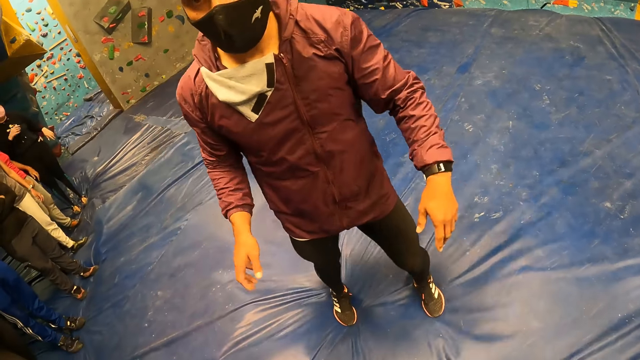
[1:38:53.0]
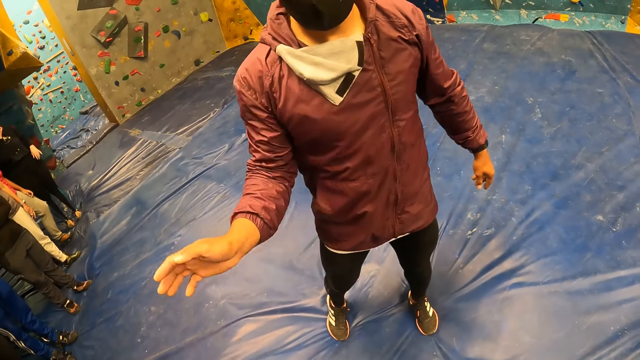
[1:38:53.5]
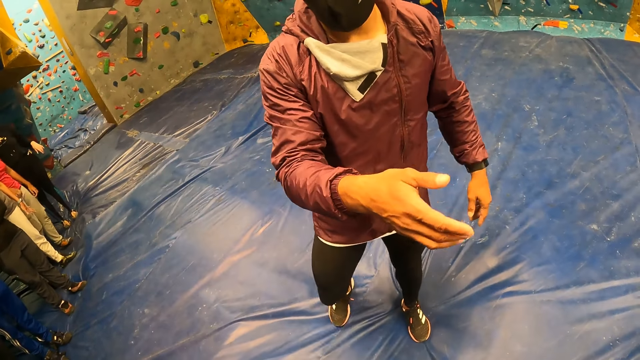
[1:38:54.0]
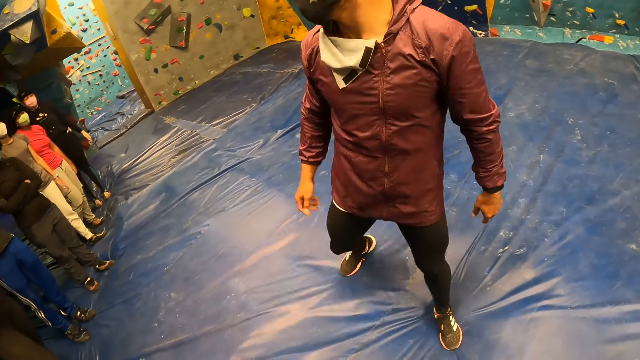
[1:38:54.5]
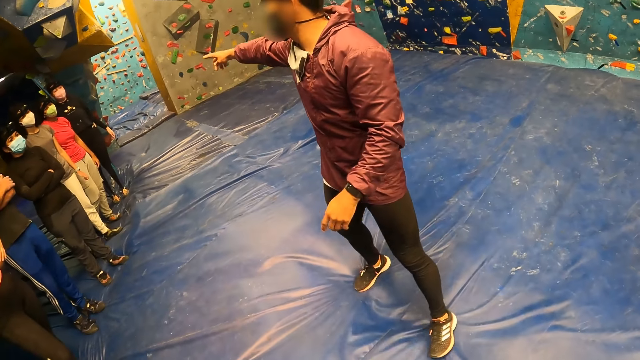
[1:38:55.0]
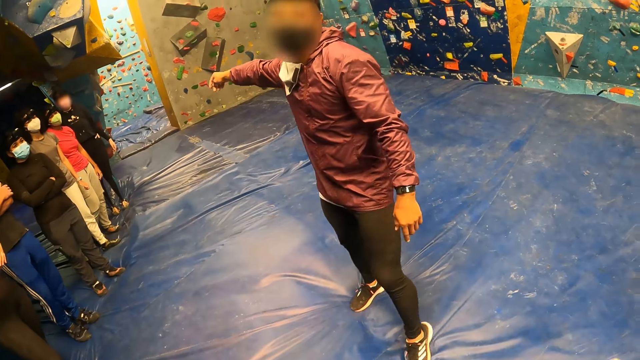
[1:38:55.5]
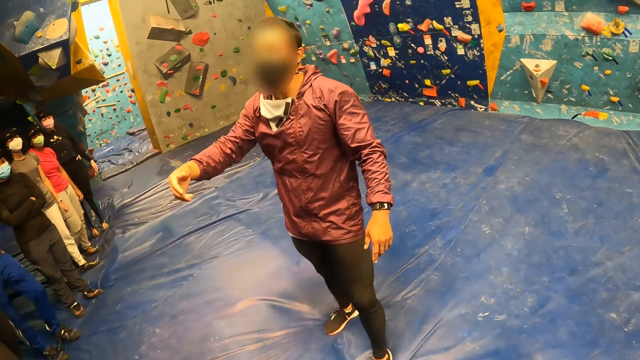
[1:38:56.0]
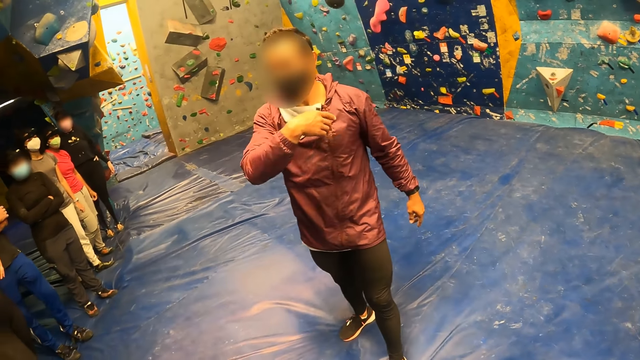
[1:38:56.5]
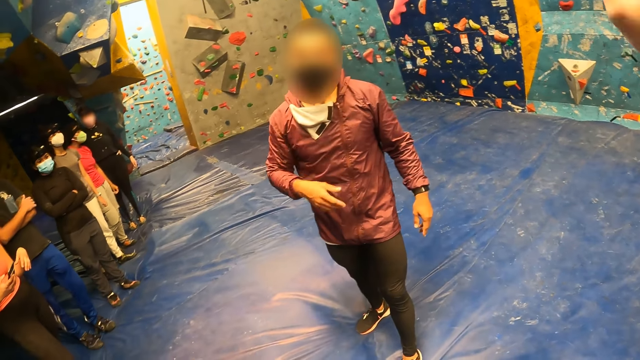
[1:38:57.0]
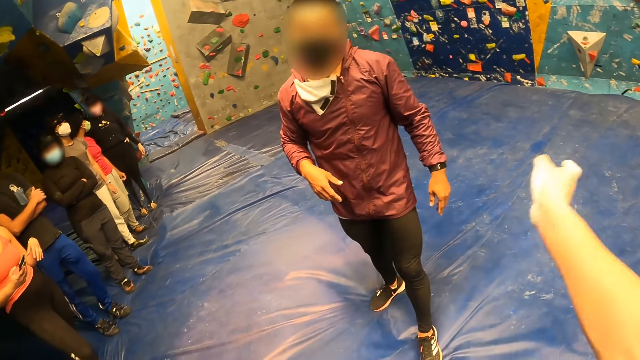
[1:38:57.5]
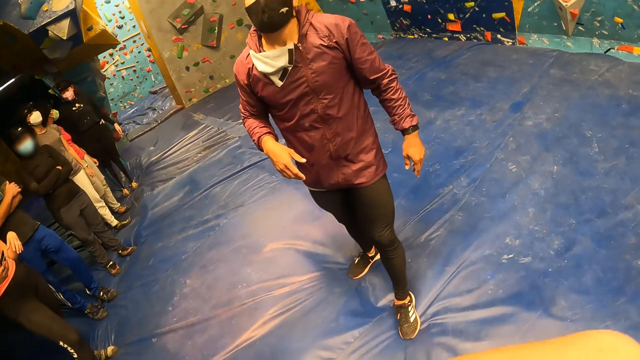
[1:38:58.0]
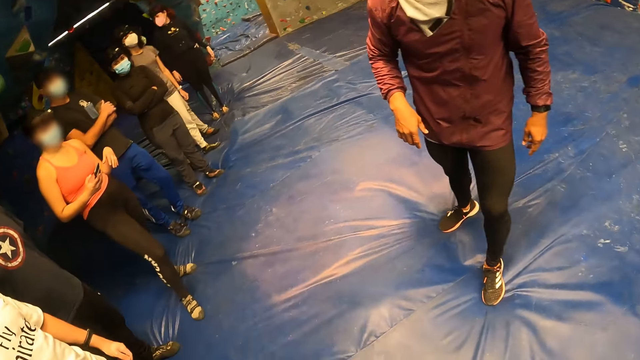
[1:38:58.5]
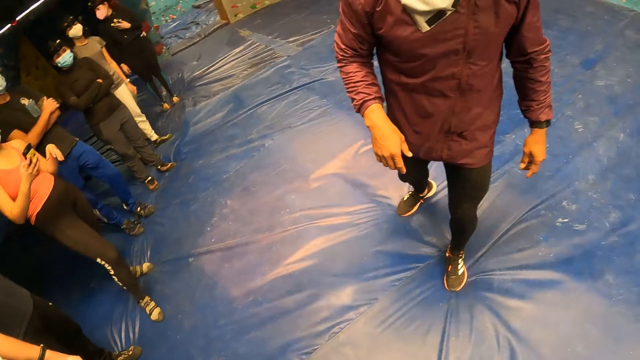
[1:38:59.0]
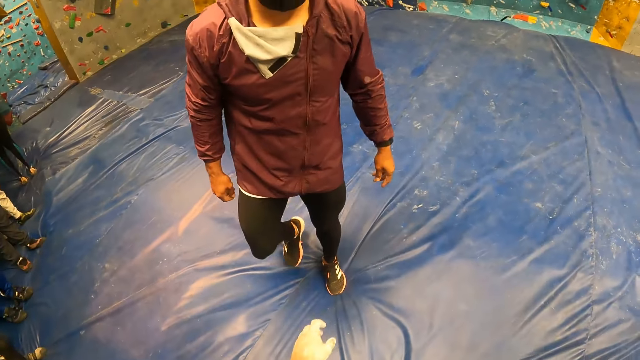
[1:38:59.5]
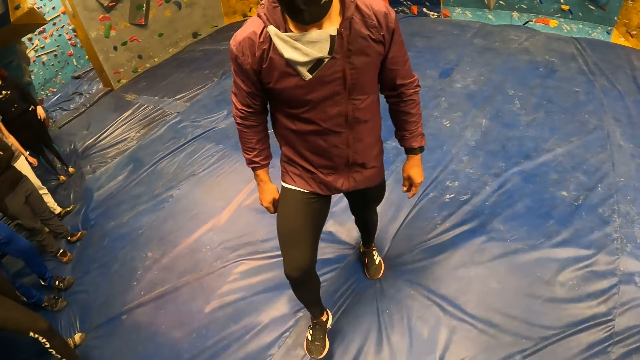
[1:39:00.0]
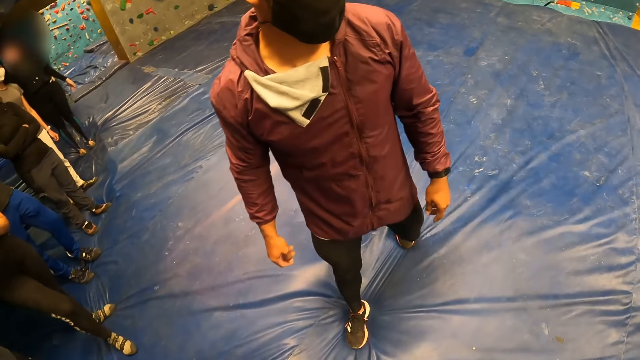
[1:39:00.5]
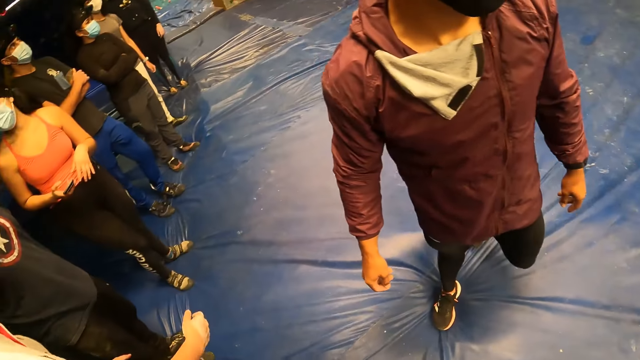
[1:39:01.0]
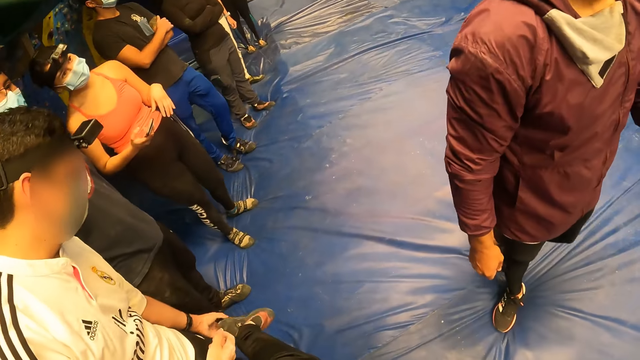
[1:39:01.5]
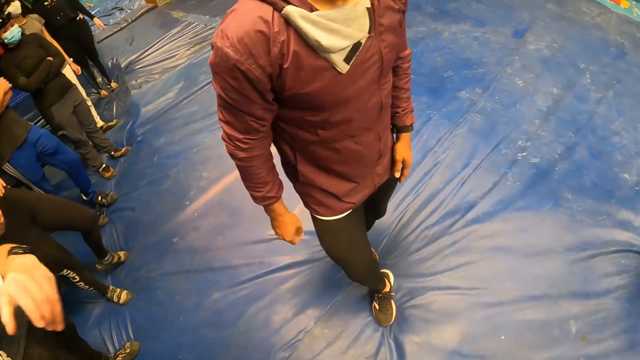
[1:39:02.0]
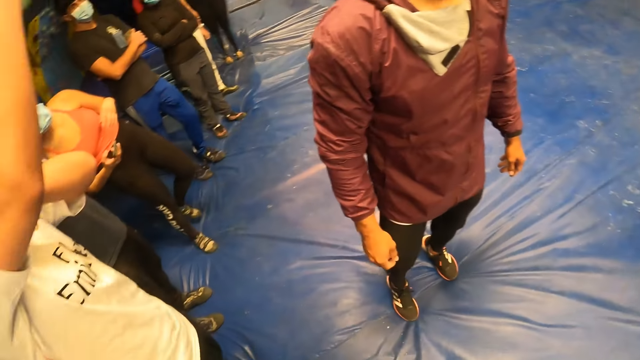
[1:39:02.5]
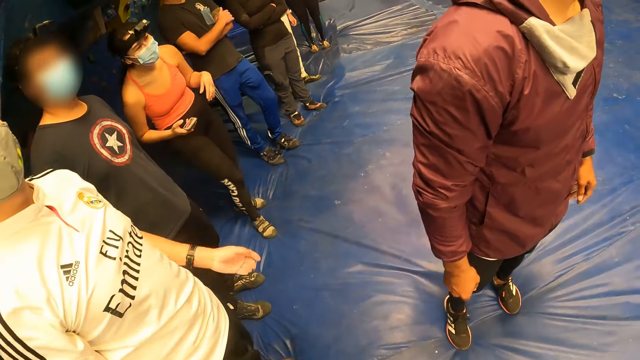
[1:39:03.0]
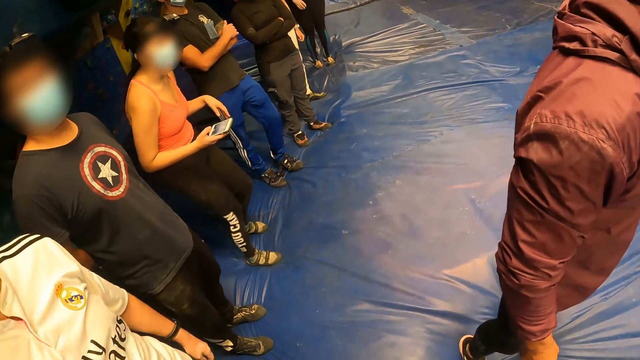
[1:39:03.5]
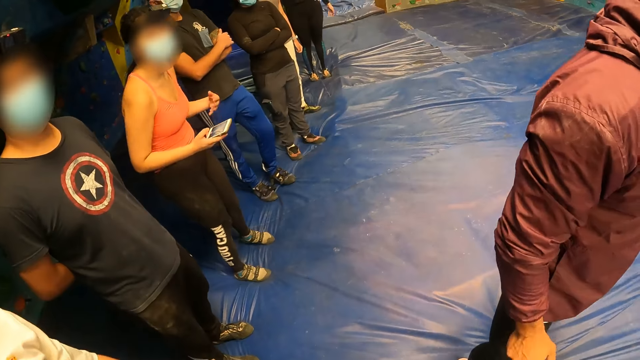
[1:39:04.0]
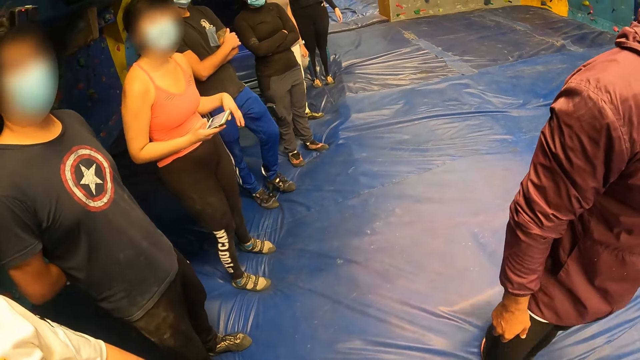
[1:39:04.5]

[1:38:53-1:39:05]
The camera wearer makes the hand gestures.

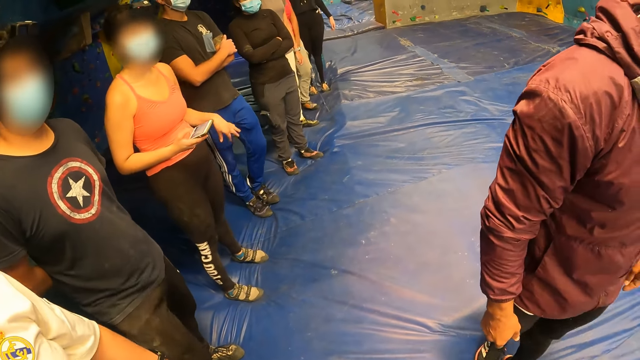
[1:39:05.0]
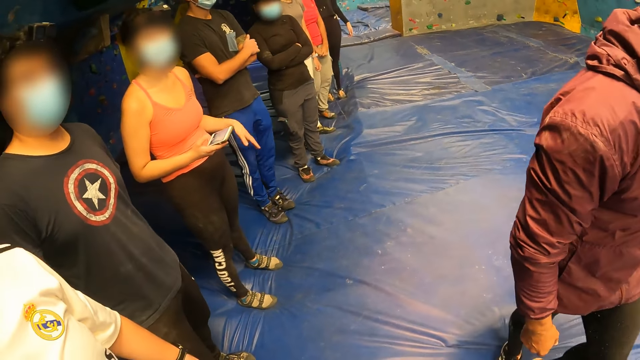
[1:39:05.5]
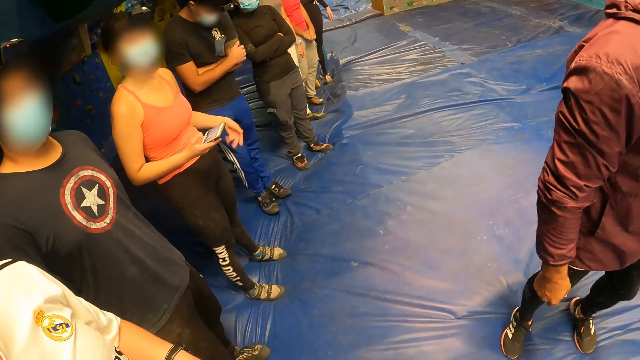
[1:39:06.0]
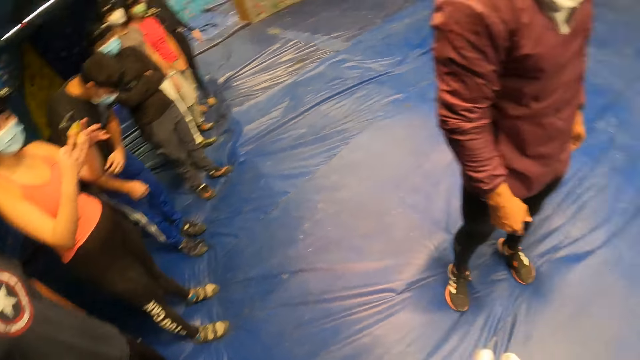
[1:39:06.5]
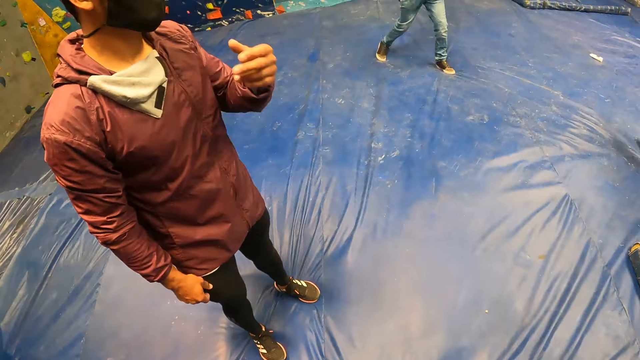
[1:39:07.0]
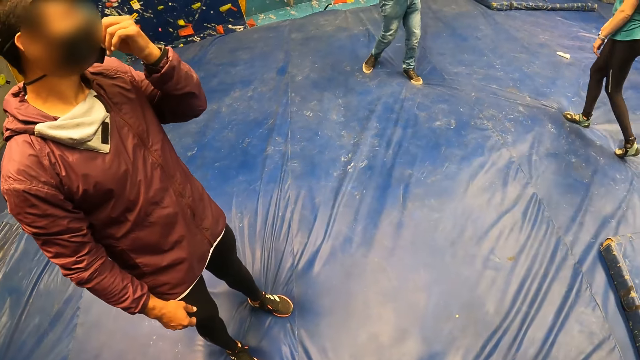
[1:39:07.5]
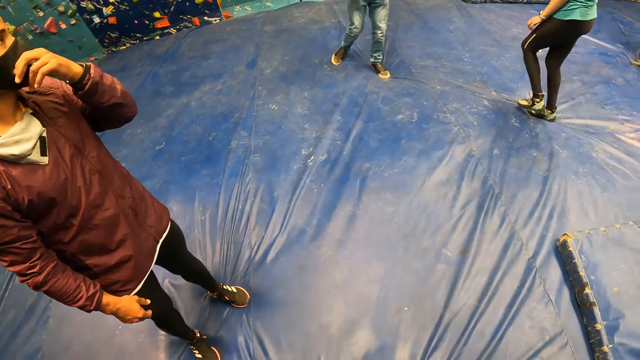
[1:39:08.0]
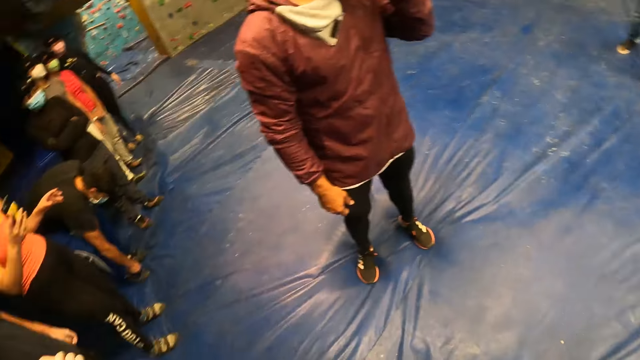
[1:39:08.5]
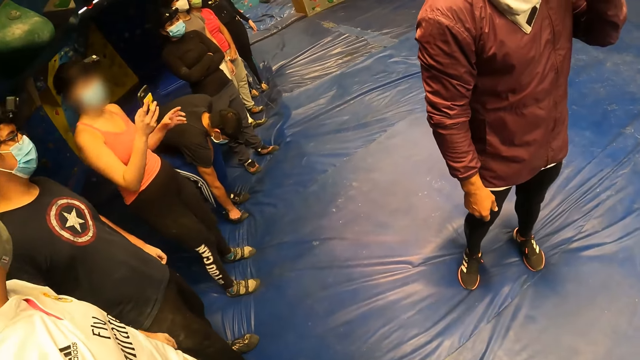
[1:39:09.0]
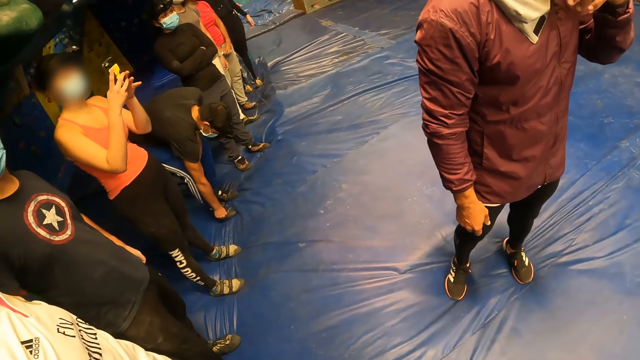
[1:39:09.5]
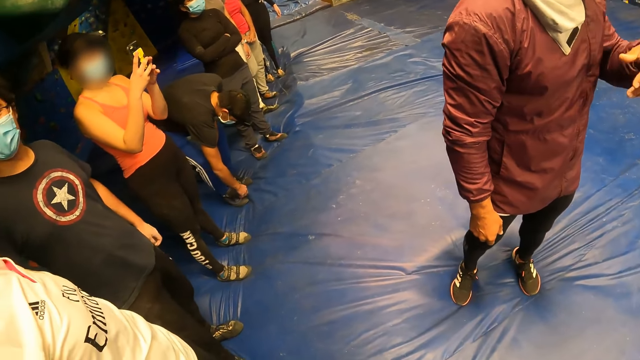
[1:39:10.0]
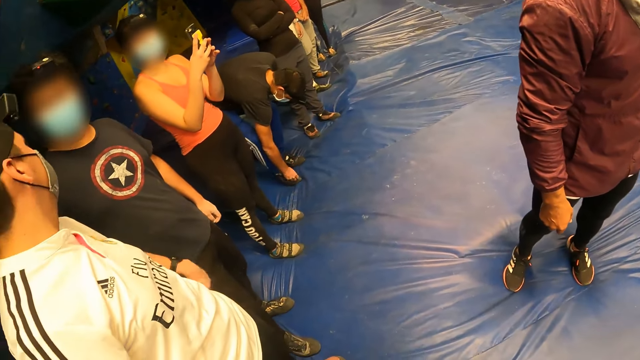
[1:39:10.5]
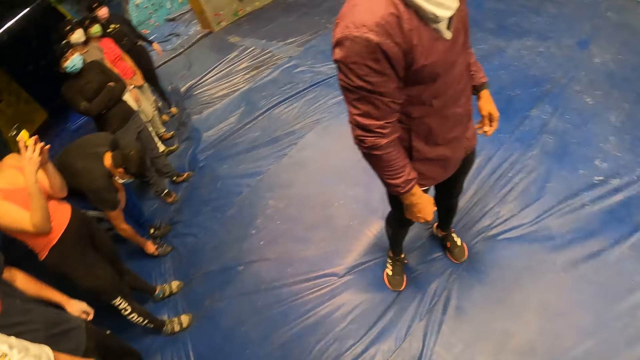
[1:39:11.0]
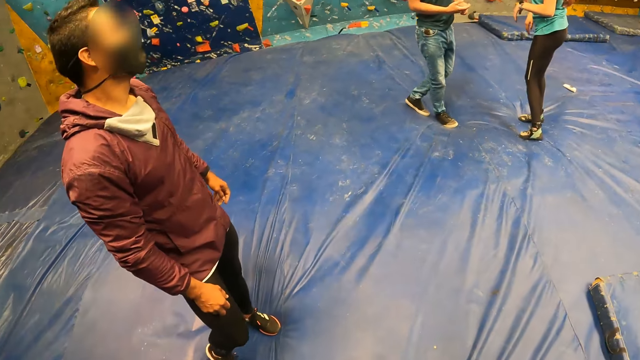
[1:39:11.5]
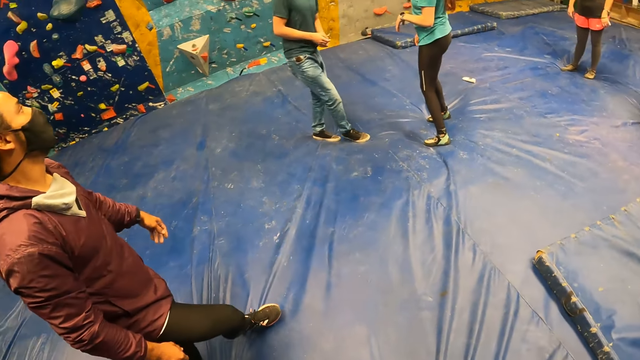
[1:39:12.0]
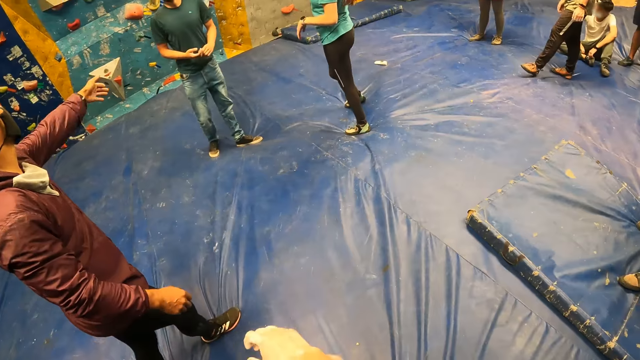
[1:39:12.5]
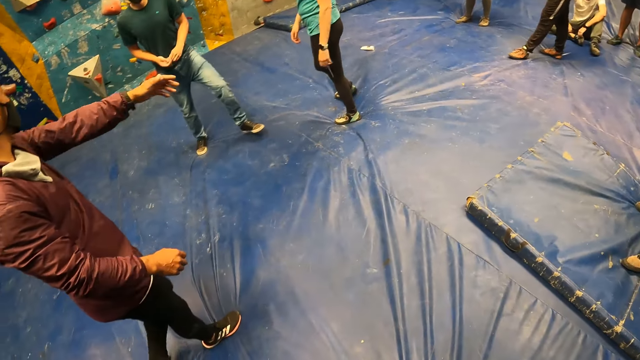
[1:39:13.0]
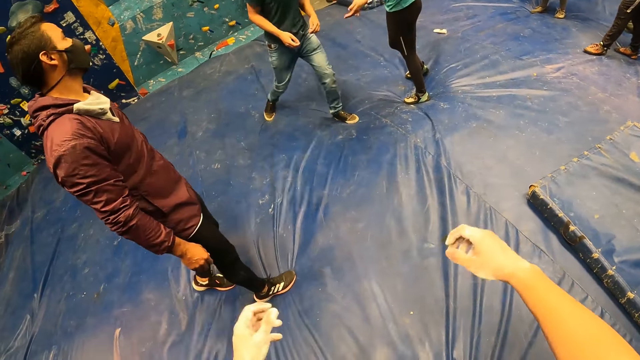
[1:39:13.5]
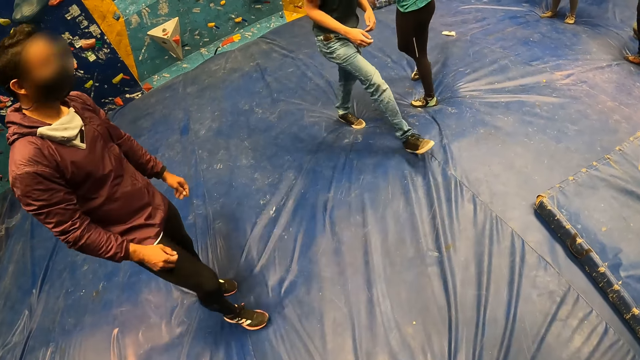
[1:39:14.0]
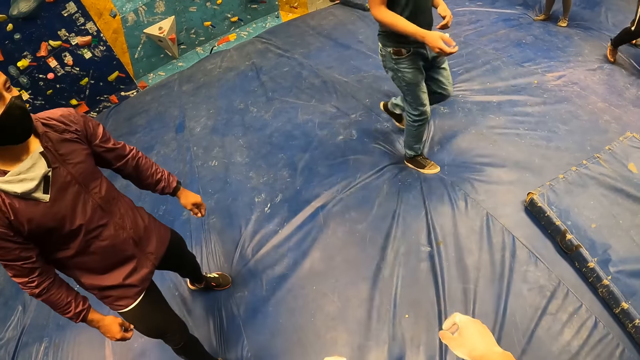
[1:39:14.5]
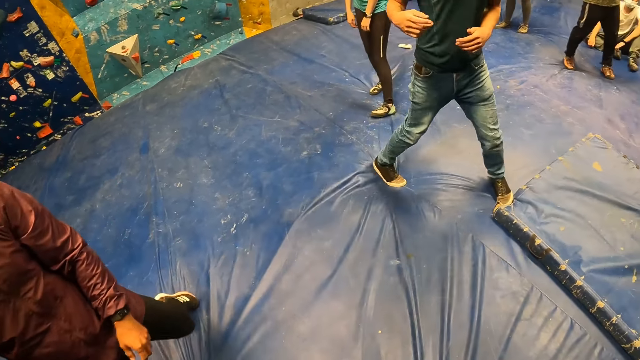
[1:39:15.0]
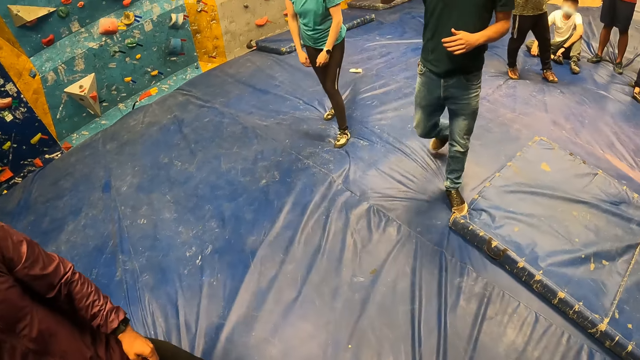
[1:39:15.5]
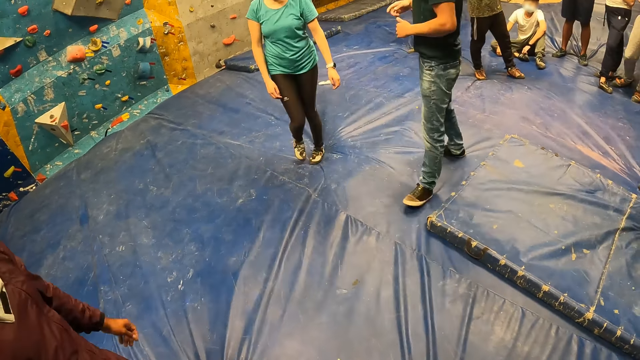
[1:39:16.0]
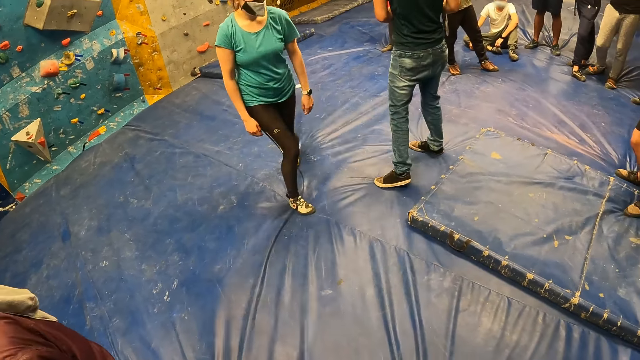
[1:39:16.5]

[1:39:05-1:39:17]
The woman operates the phone with both hands. The camera wearer looks around.
